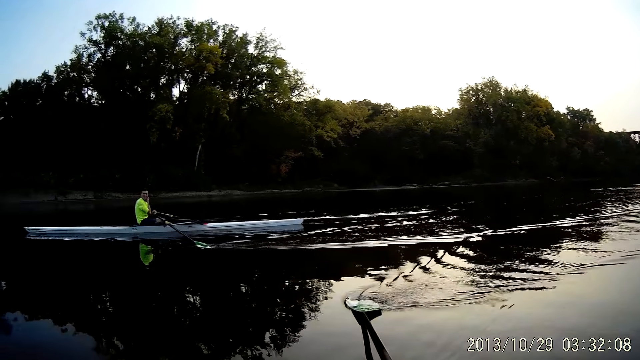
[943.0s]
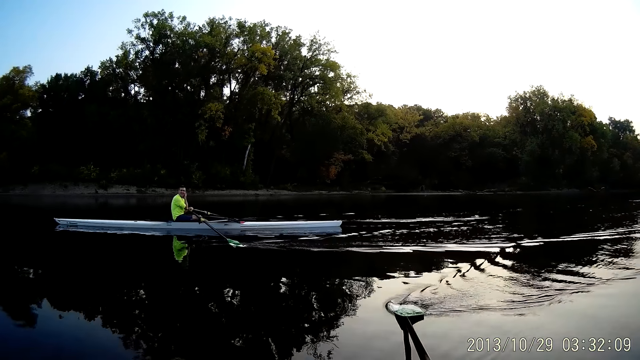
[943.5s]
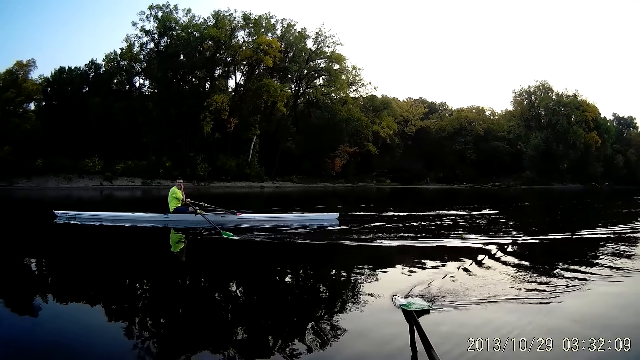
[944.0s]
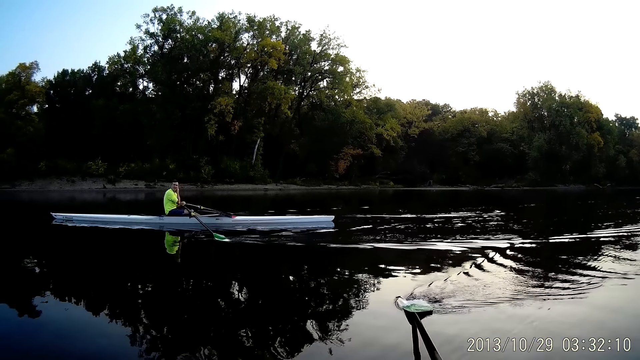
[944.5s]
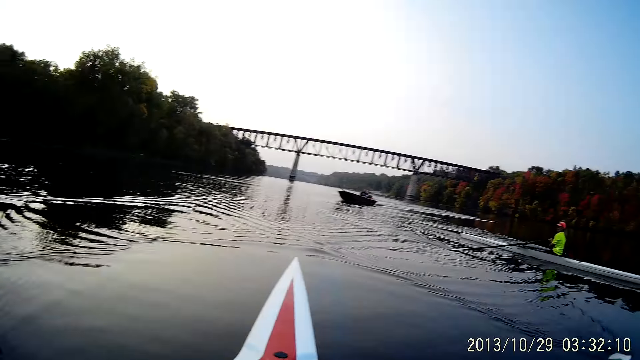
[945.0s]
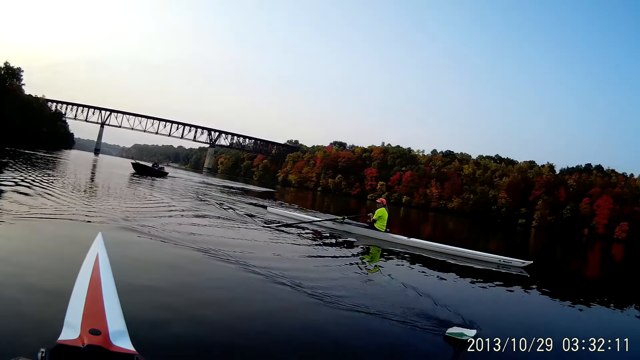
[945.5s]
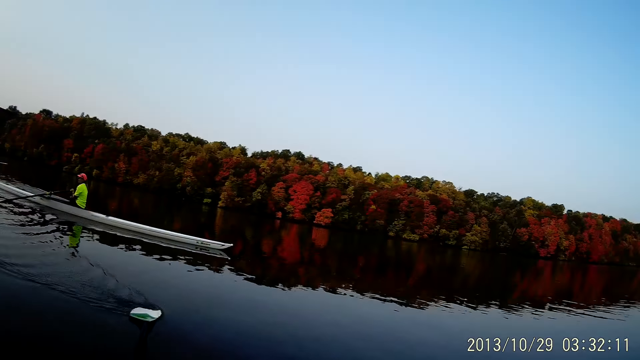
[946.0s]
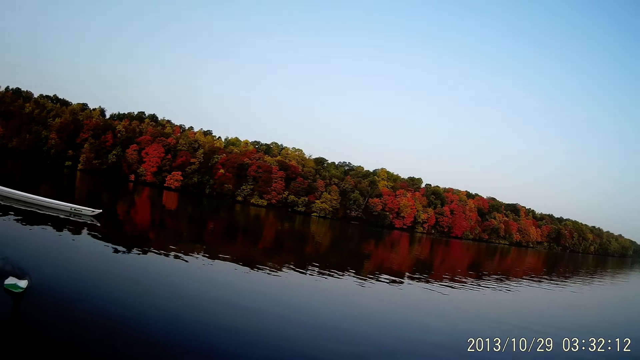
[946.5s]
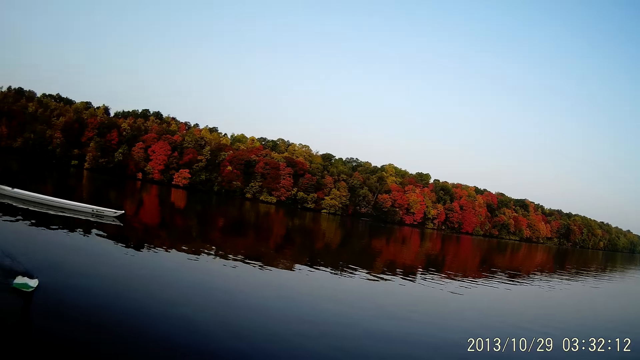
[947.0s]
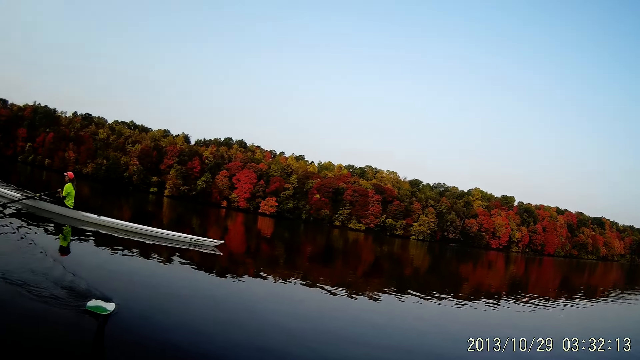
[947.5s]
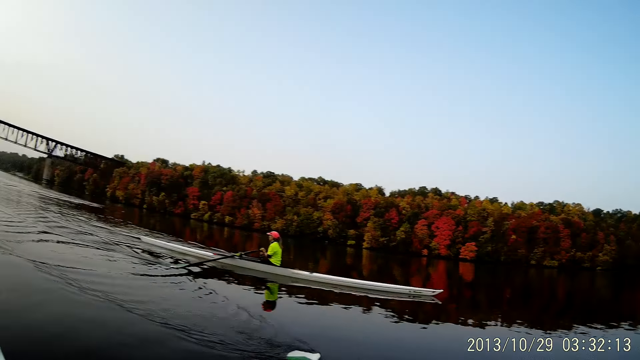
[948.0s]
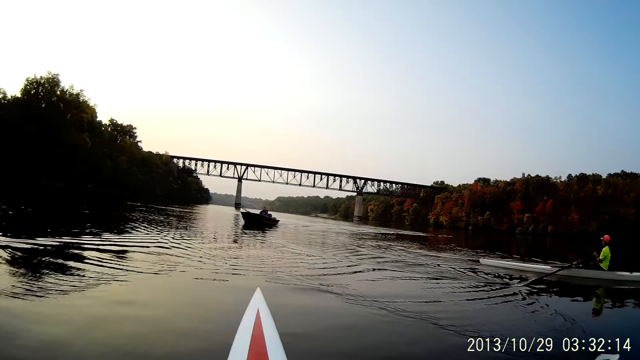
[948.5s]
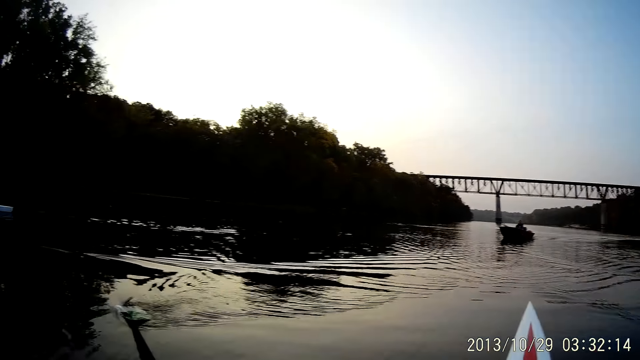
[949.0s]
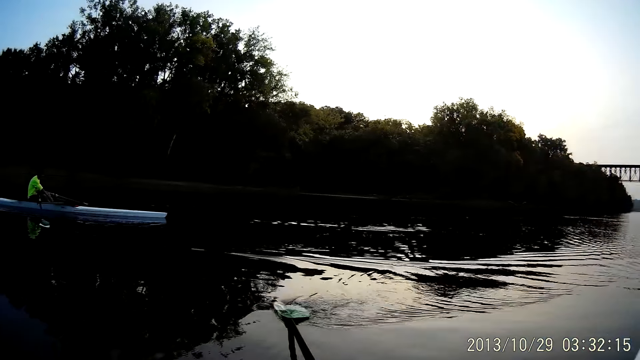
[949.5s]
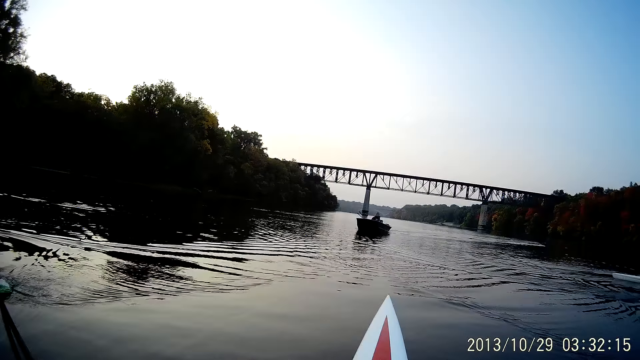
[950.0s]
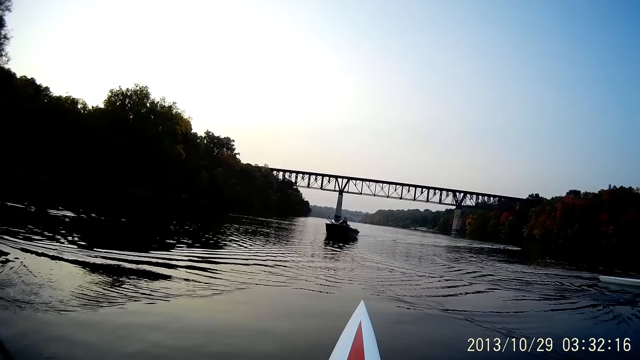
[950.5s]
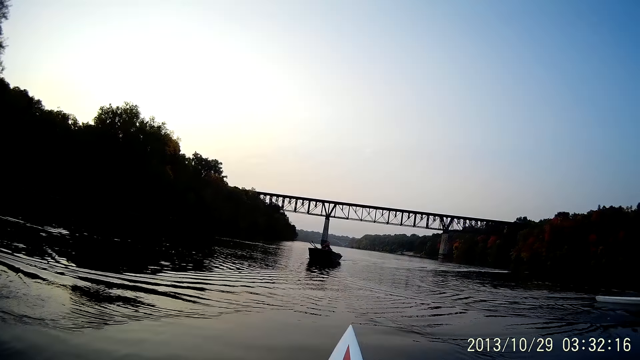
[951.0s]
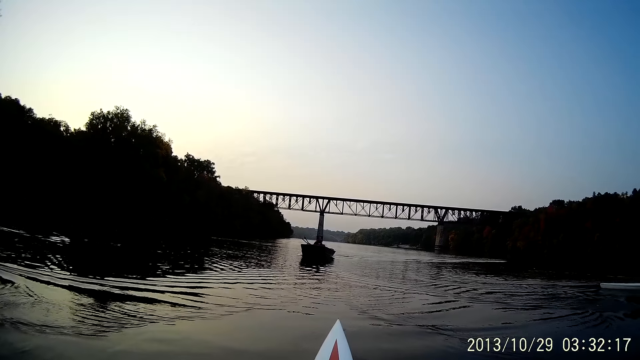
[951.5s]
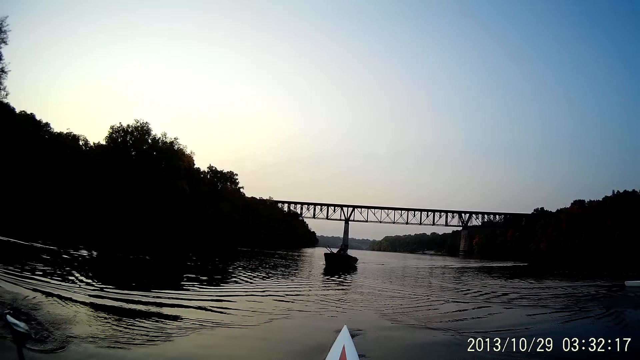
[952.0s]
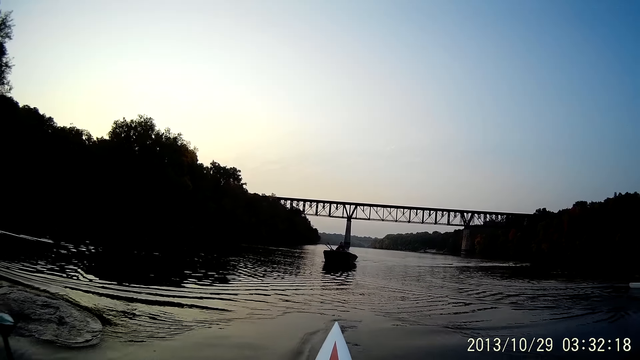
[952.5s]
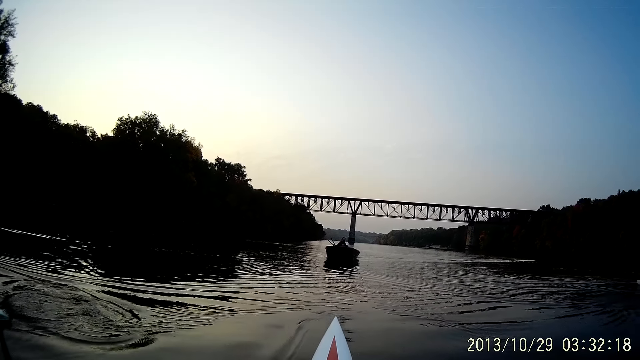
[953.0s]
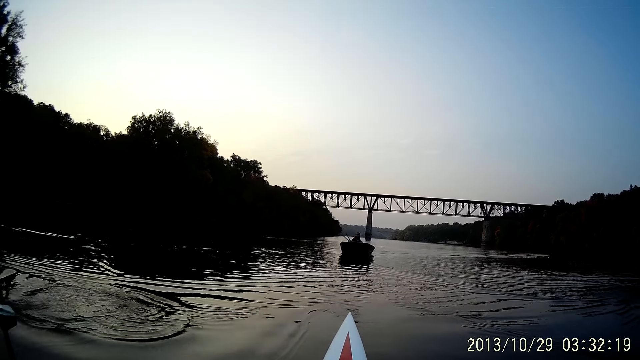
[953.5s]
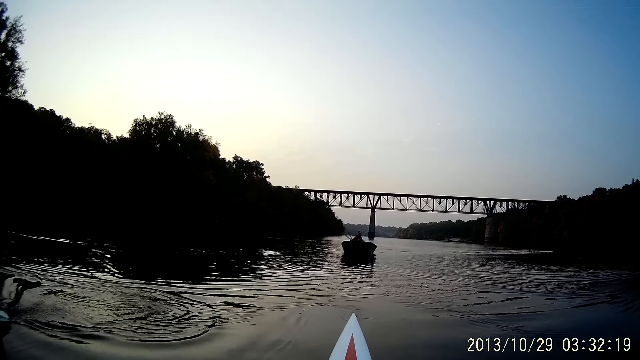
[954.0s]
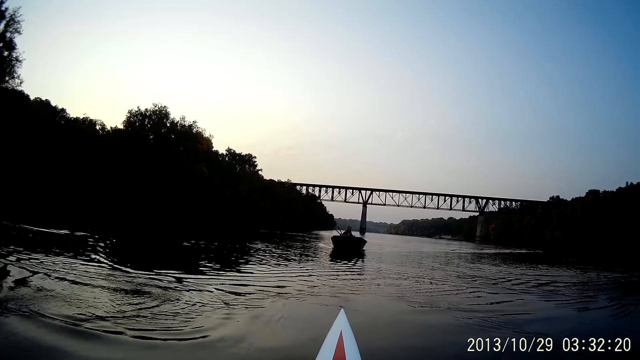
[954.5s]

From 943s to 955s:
The camera wearer looks around the river.

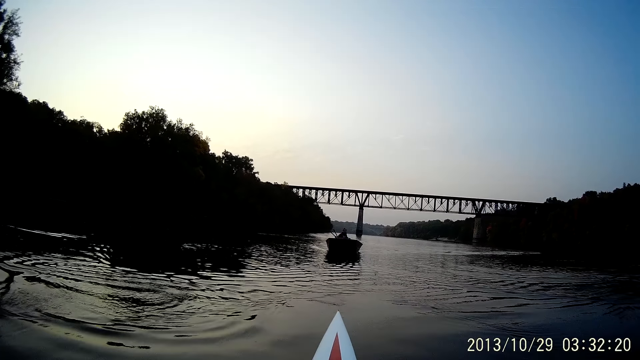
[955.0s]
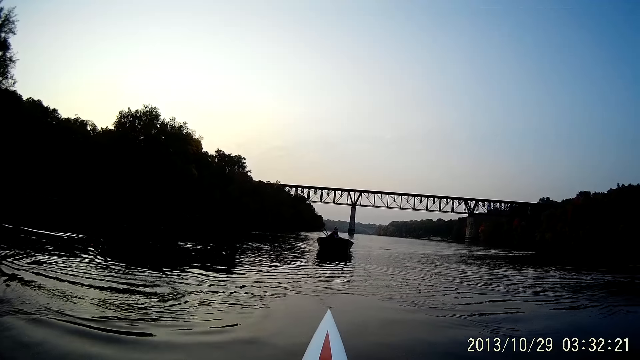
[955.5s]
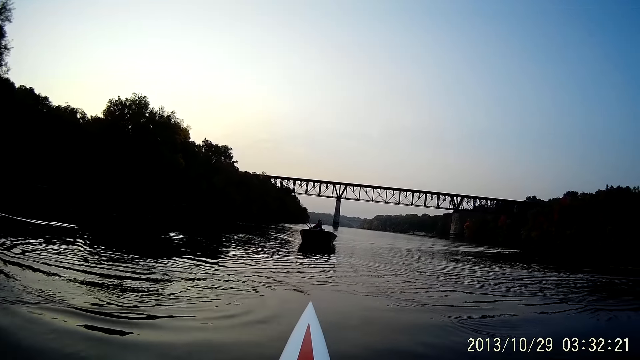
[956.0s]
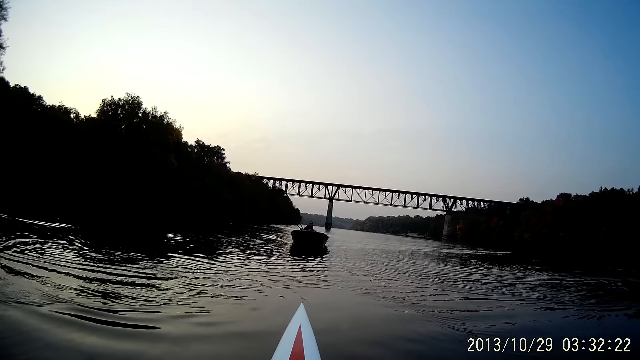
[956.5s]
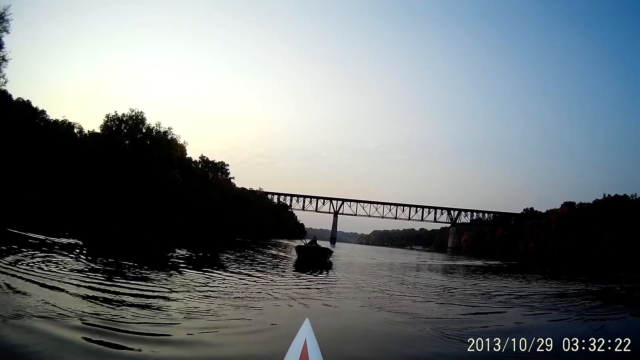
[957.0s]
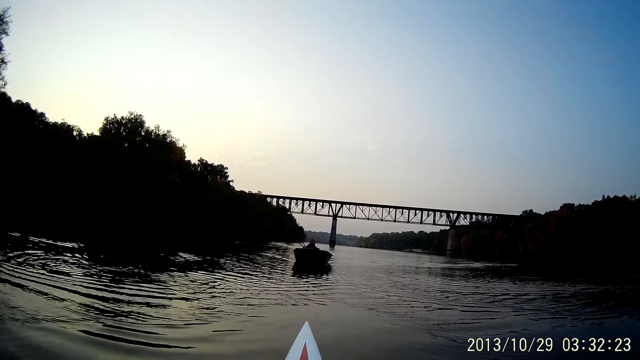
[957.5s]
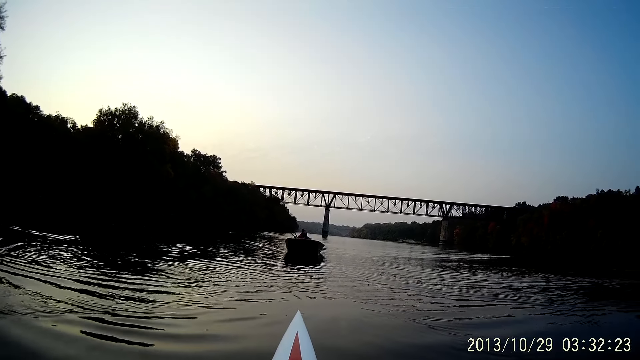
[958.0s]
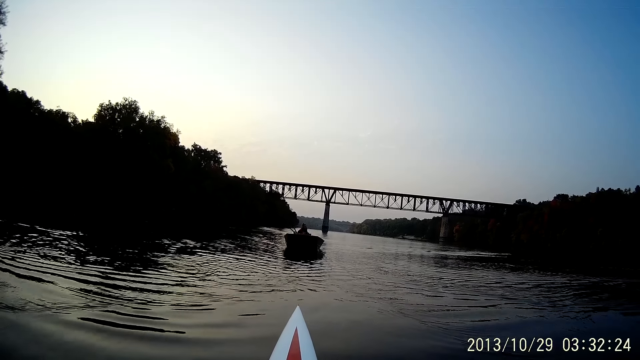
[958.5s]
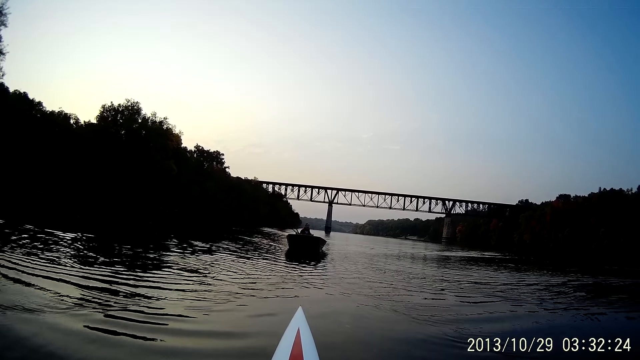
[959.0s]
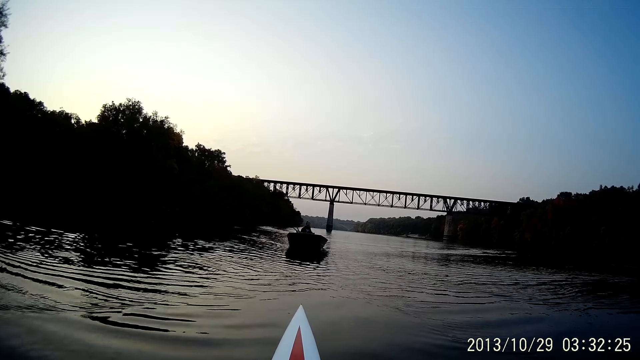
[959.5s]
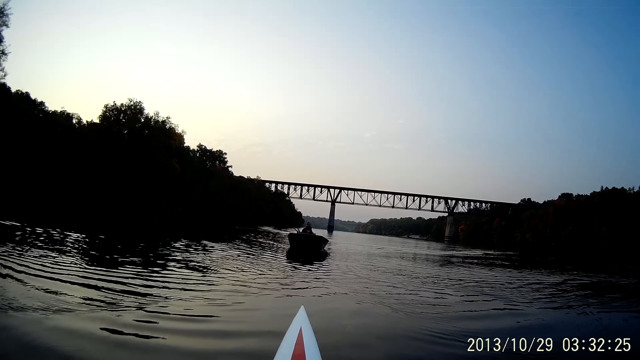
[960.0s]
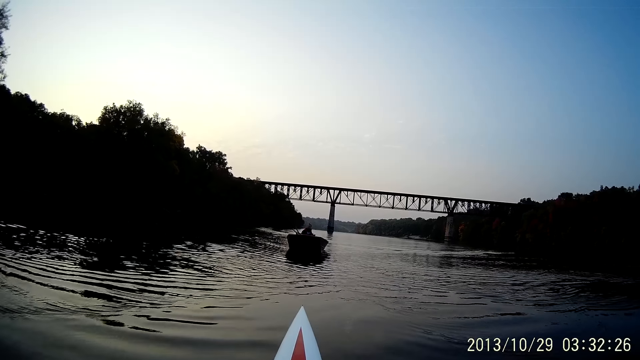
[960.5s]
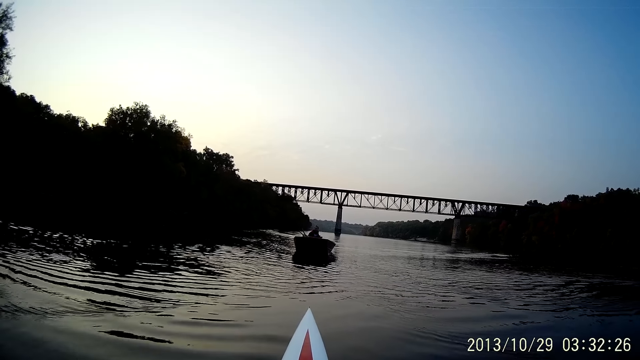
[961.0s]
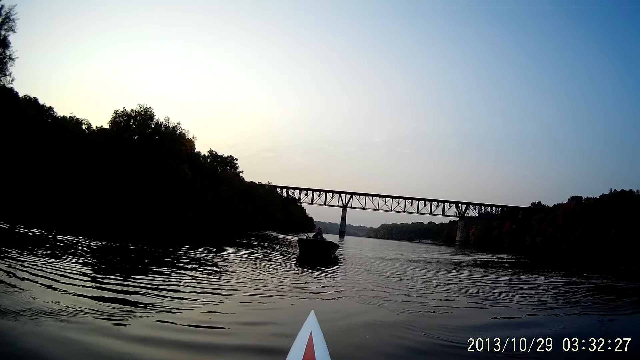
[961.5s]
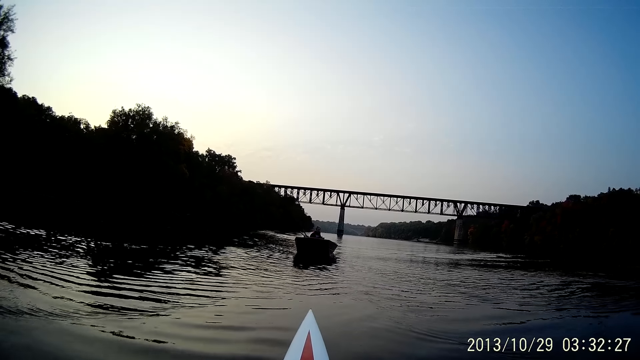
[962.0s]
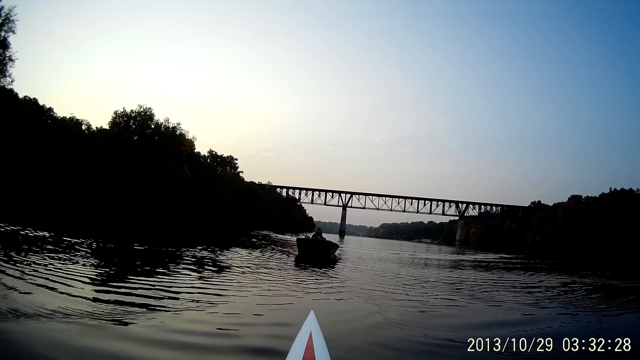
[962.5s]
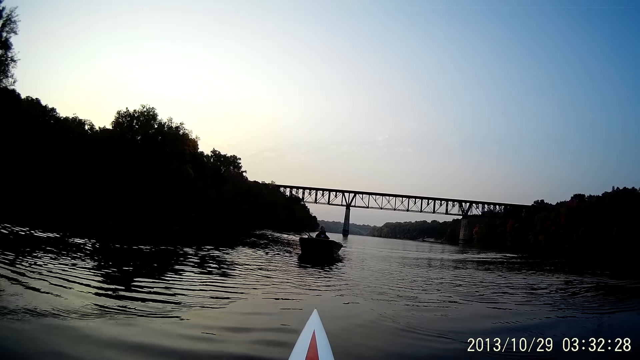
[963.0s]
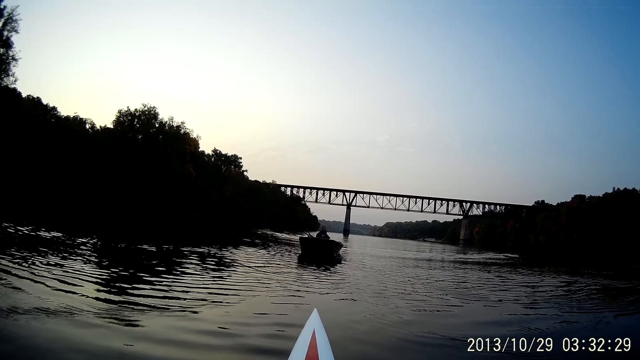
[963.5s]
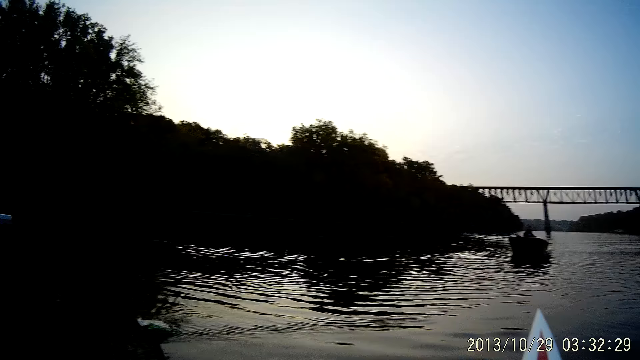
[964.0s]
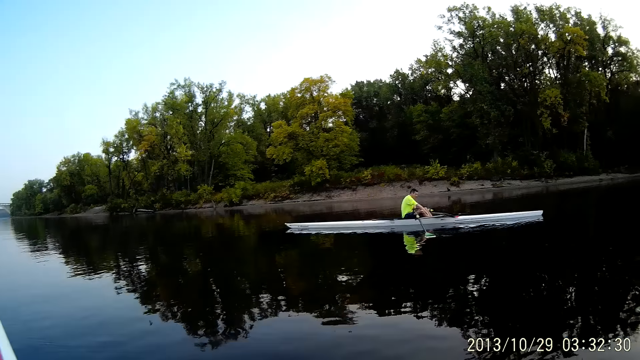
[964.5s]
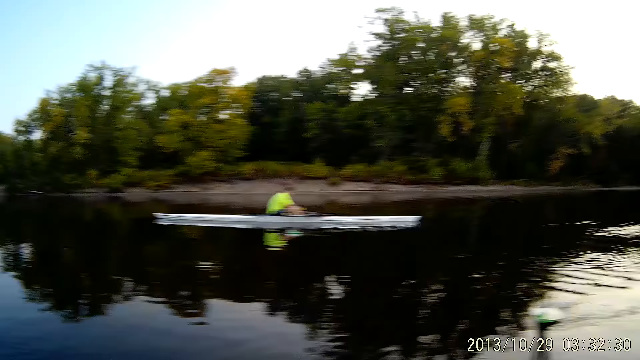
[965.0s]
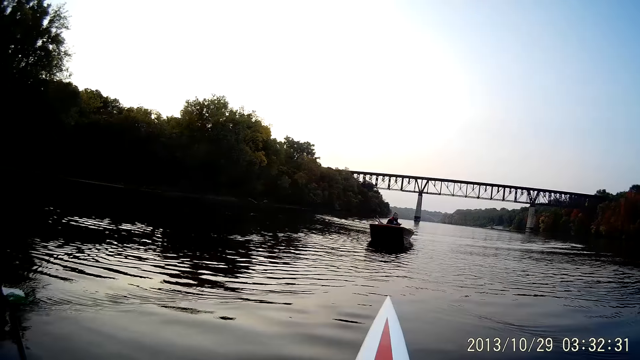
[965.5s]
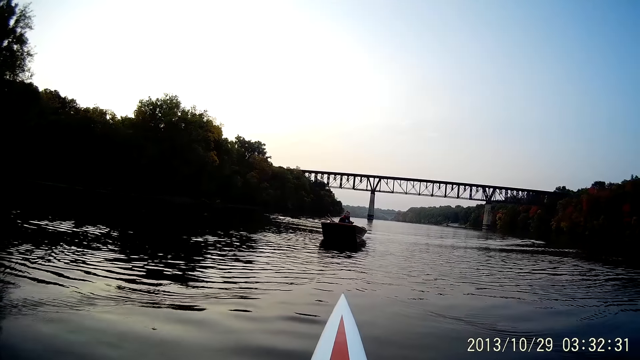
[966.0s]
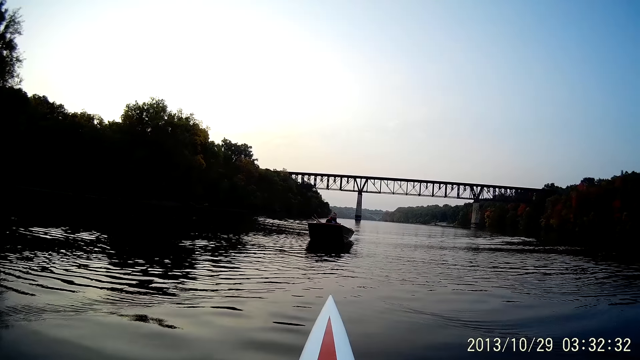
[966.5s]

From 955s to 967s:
The camera wearer rides a boat at the river. They look at a woman. They look around.
